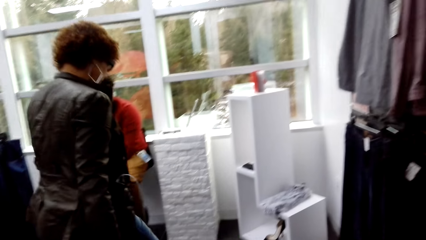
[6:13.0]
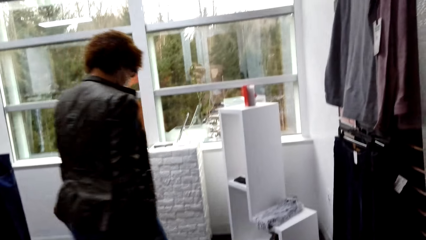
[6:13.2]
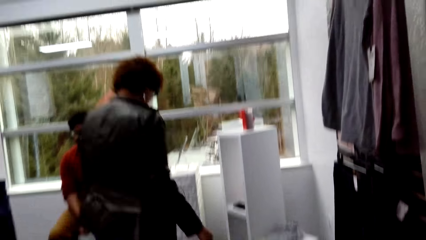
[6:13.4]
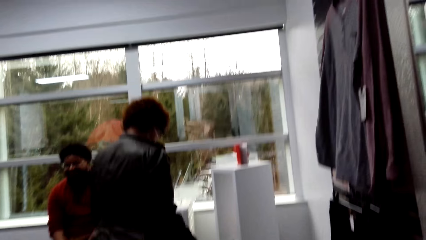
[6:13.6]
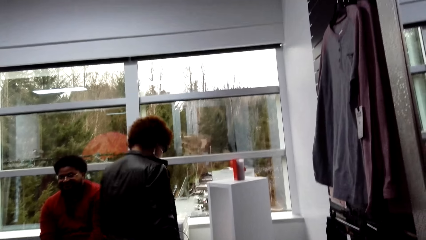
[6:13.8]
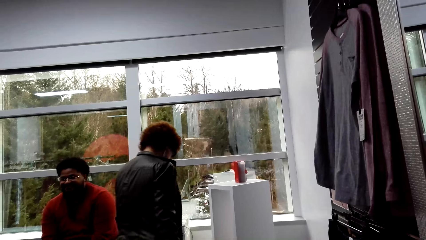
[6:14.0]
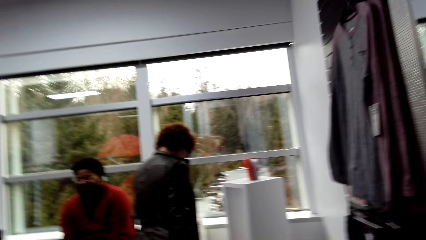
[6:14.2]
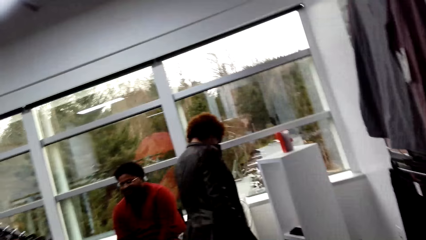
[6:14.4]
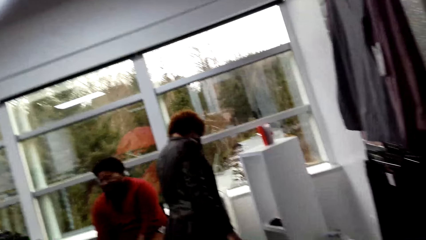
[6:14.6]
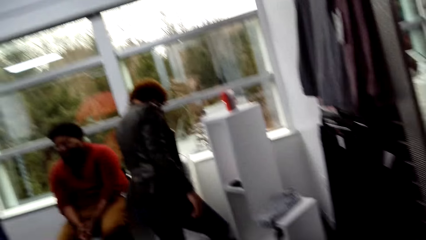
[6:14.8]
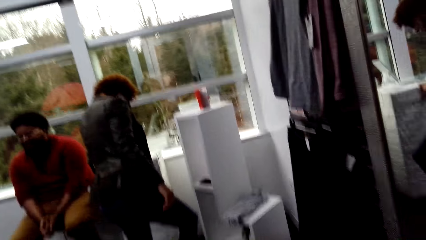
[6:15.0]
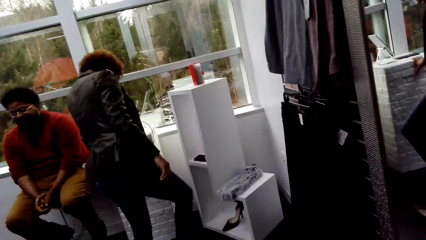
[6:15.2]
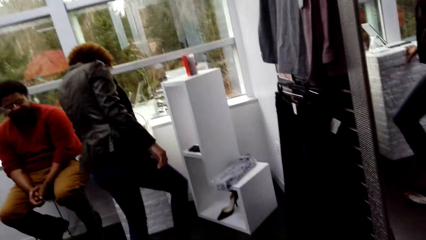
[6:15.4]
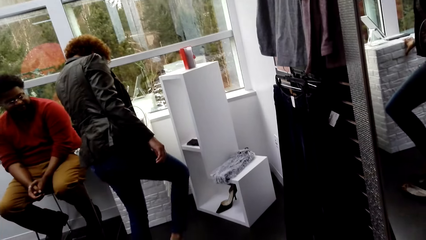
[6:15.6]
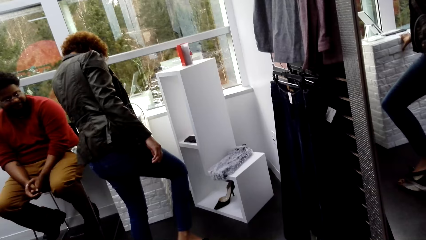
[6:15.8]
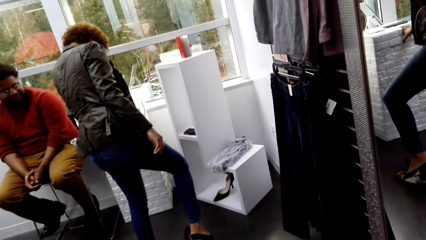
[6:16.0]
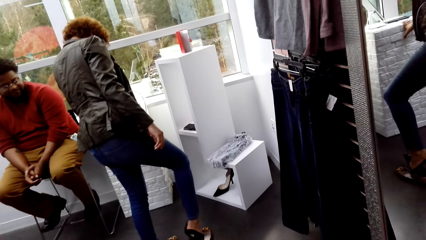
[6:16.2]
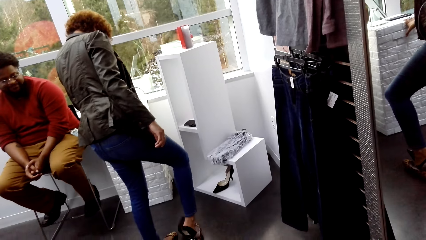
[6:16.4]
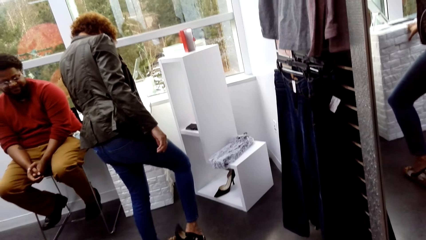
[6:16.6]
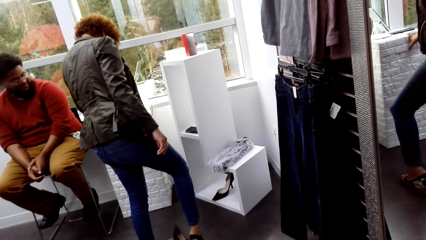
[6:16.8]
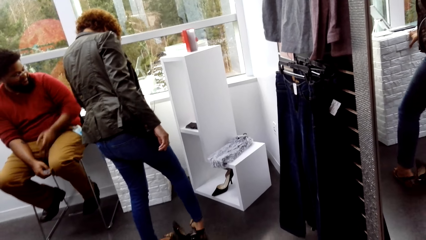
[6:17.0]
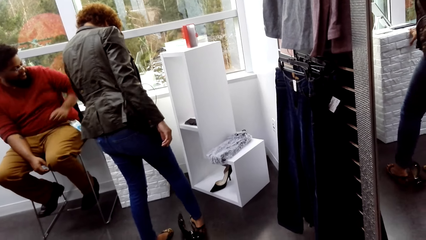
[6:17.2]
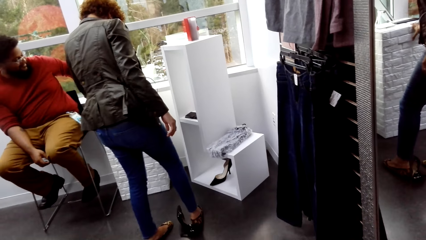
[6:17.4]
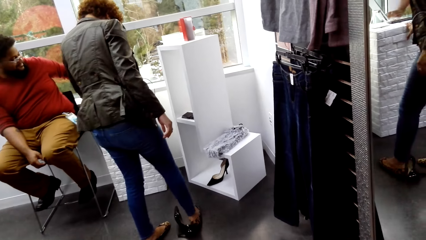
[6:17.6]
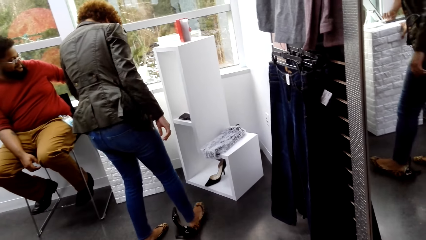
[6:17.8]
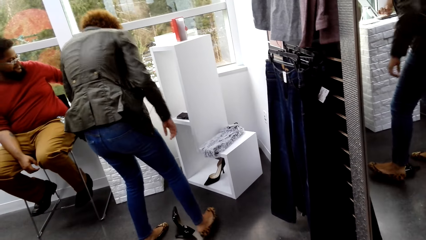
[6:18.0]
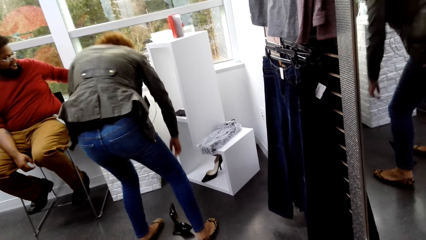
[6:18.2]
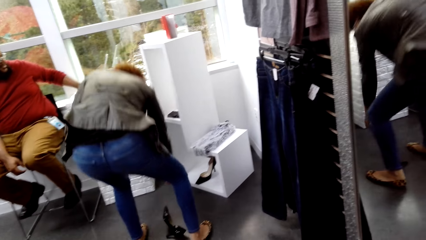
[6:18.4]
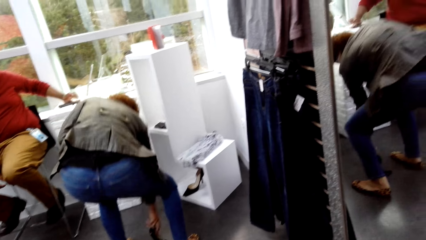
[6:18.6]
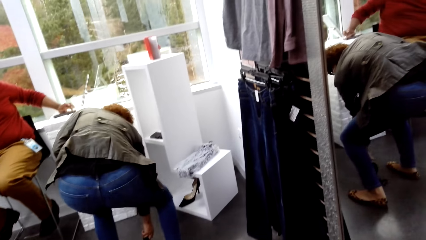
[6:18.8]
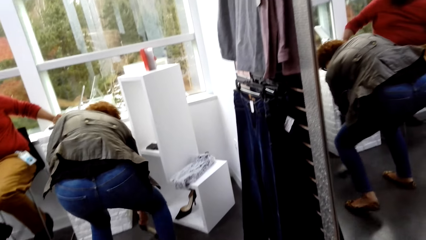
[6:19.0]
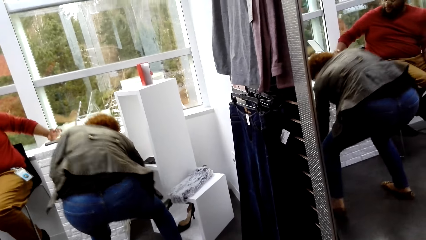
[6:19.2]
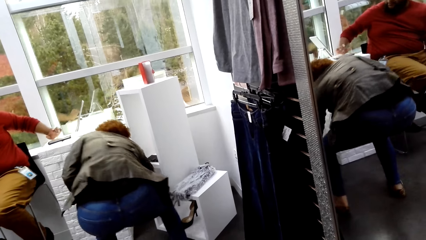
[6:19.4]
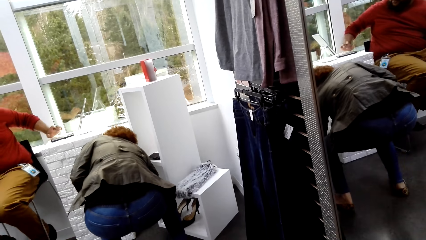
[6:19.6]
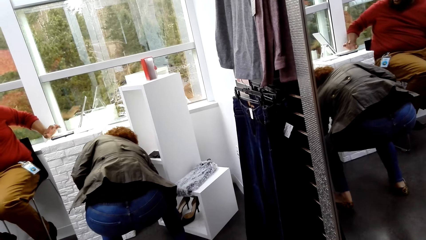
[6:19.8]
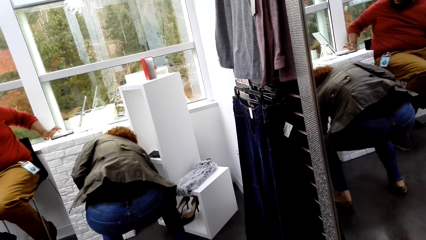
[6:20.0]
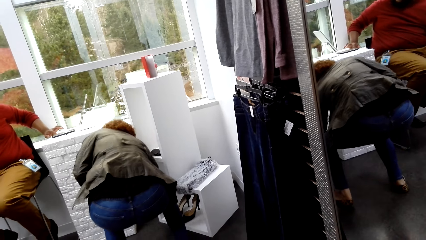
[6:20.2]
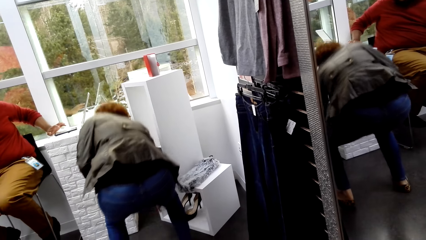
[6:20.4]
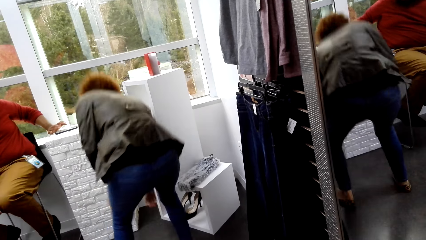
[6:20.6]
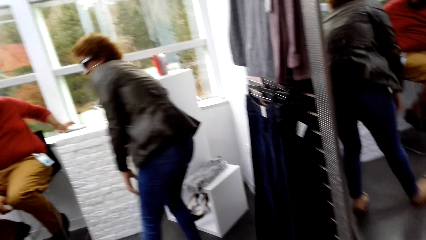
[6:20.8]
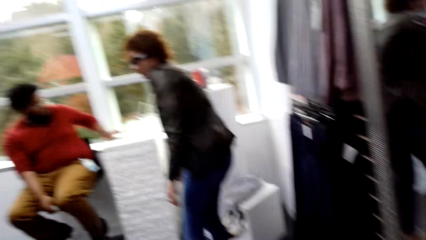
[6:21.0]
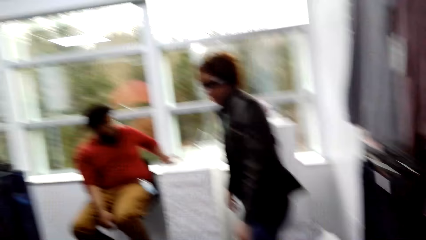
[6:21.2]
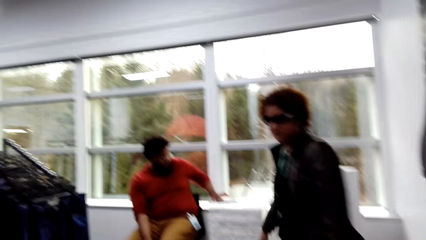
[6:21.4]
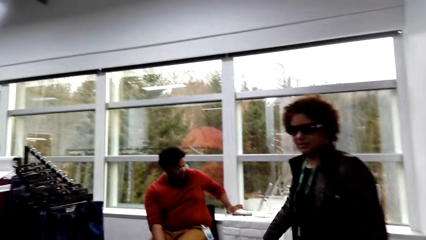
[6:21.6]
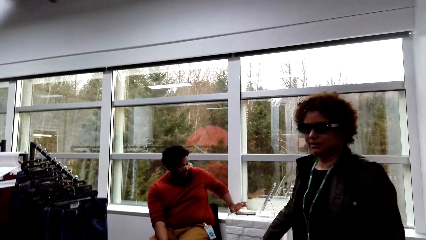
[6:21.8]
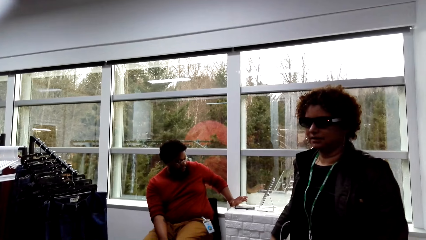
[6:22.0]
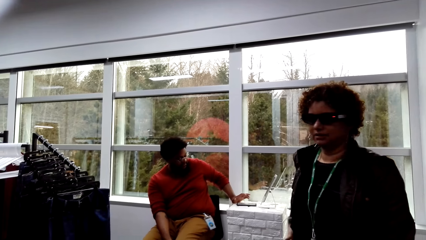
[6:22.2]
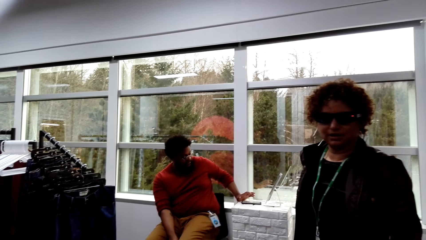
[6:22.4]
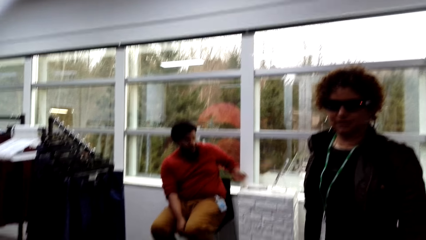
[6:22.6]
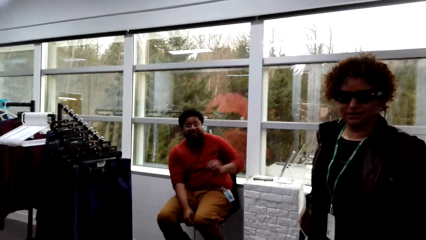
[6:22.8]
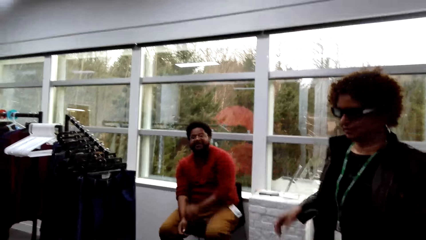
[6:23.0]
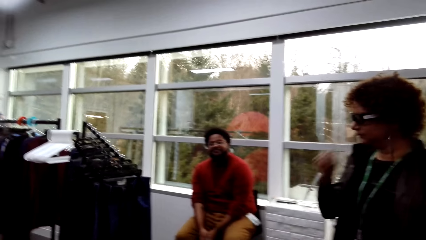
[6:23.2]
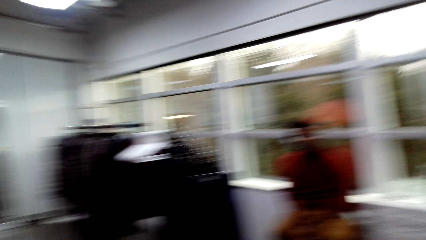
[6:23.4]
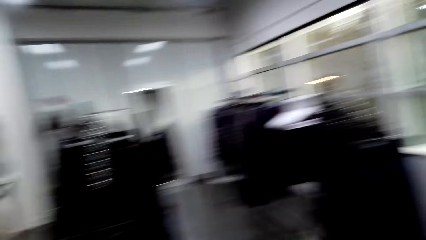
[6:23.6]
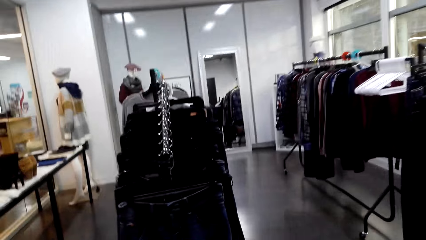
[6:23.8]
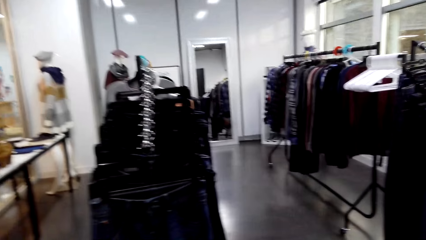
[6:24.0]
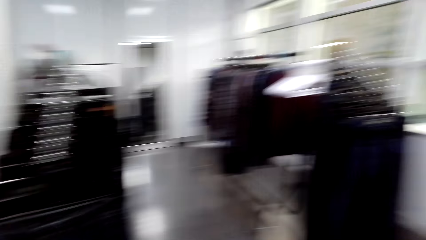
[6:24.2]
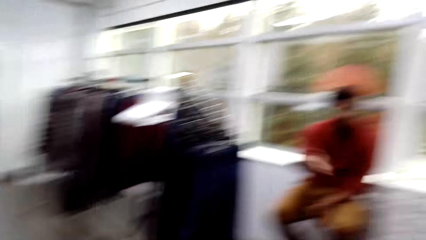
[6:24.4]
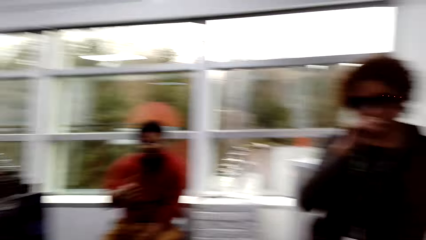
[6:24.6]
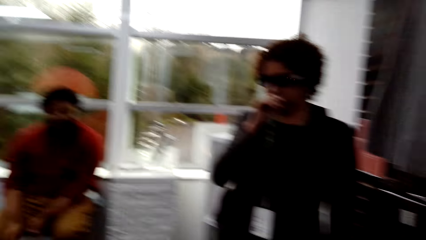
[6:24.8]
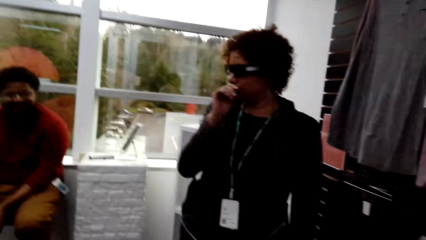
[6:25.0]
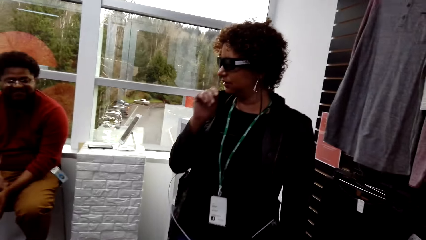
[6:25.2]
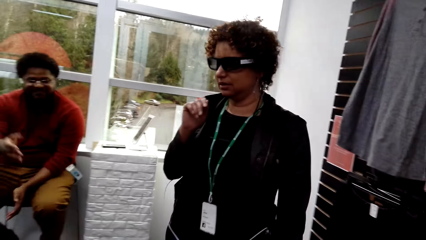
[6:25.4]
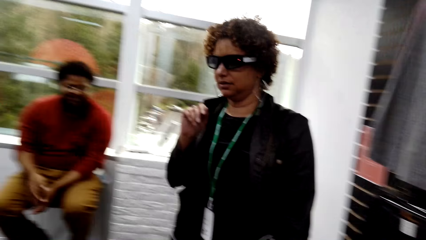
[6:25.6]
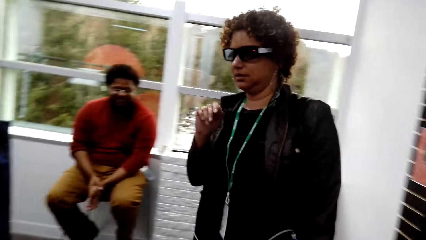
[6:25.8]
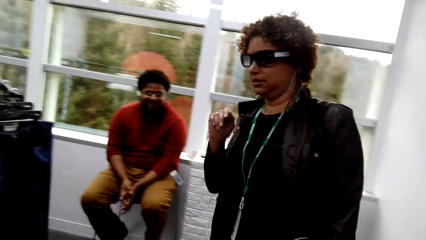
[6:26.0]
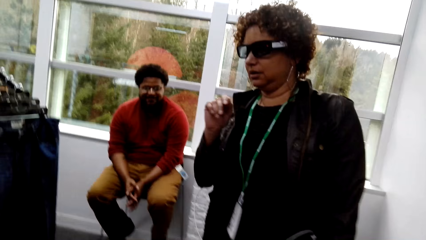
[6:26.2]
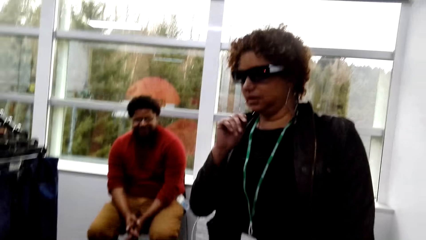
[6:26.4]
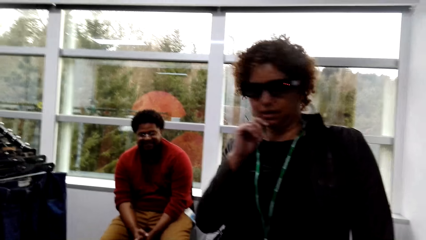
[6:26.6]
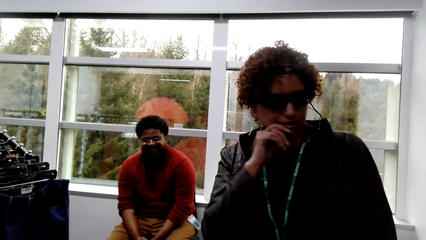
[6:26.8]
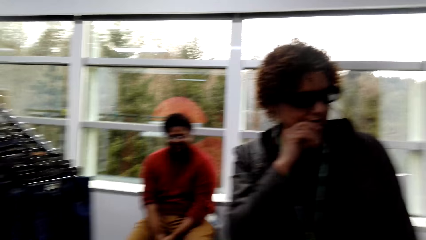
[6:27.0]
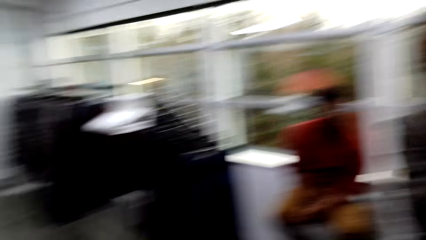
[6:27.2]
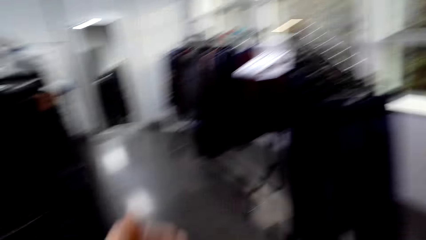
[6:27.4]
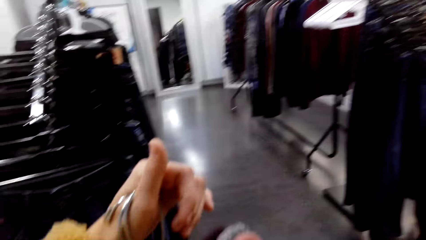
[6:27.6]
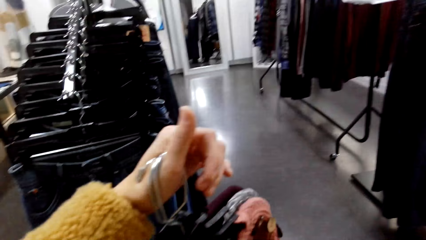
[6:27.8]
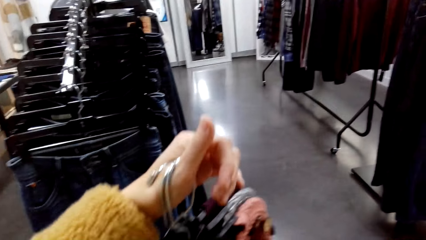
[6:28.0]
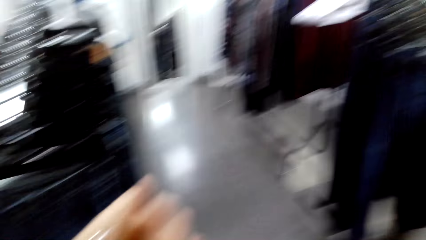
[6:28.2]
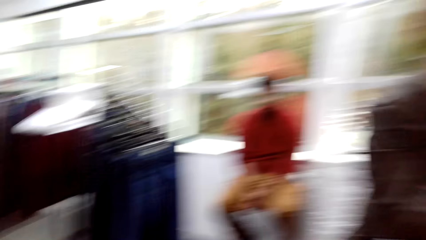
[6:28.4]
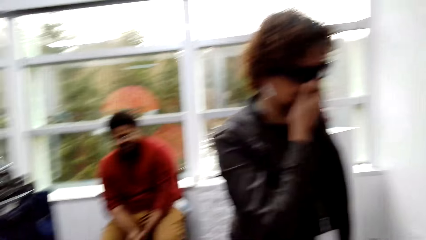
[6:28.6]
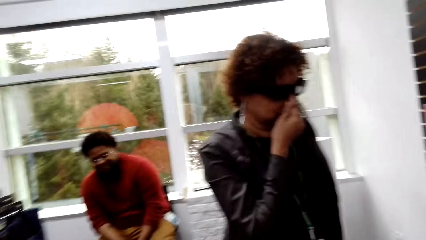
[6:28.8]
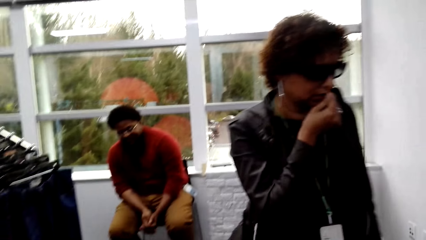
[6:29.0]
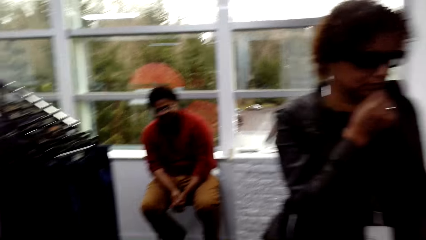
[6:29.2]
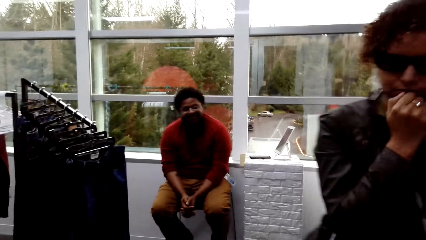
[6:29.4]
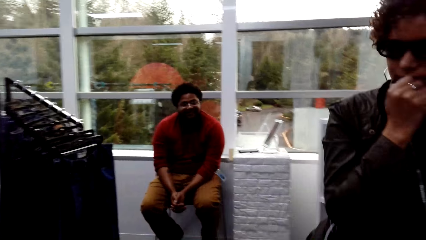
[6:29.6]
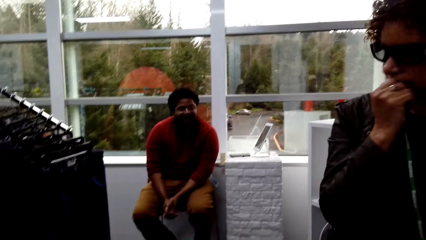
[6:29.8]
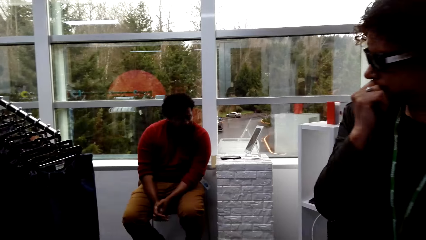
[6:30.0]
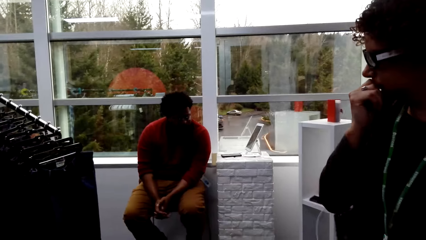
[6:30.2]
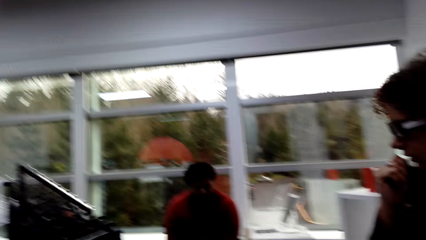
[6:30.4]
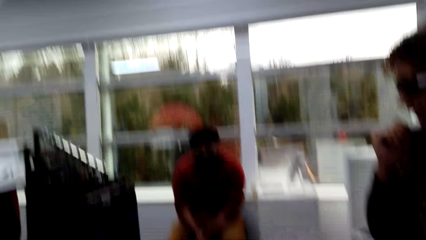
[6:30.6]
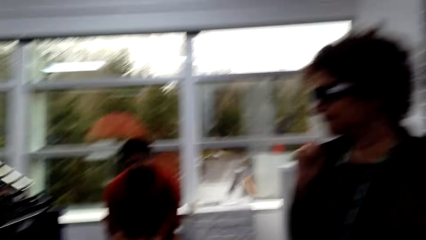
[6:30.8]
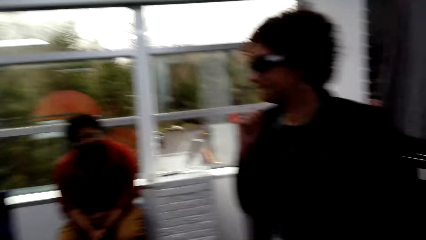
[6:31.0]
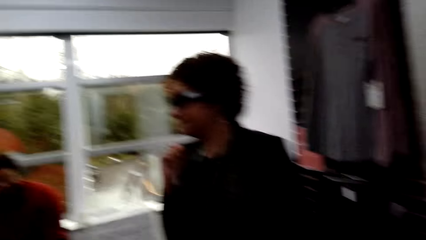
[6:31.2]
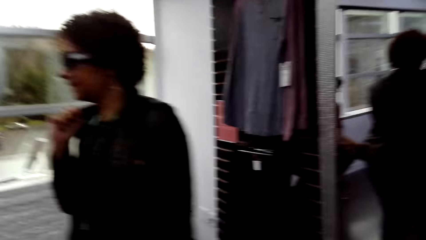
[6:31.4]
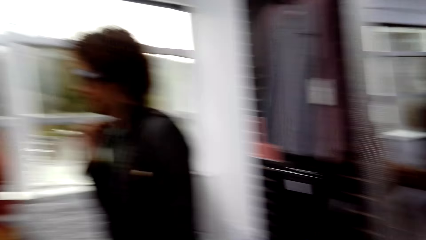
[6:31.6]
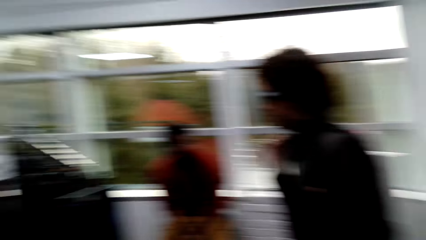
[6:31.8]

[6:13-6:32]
A woman removes the shoe. The seller browses his phone. The woman places the shoe on the shelf. Another woman interacts with the first woman. The camera wearer interacts with the first woman. They show her clothes.
